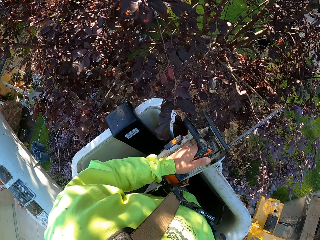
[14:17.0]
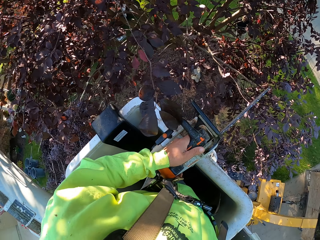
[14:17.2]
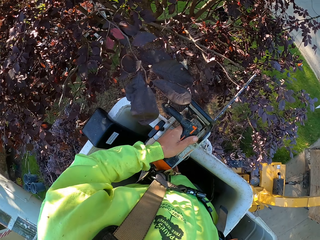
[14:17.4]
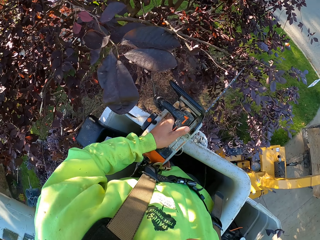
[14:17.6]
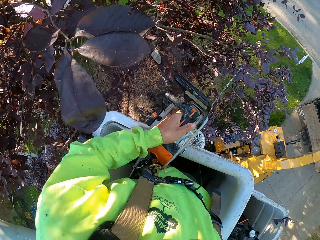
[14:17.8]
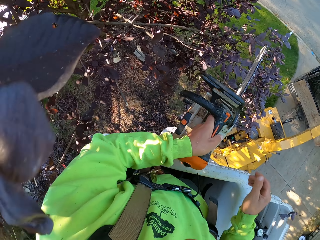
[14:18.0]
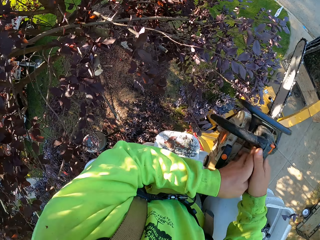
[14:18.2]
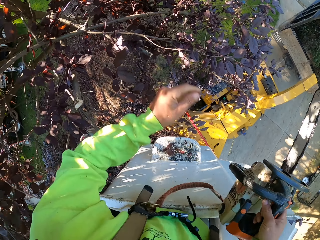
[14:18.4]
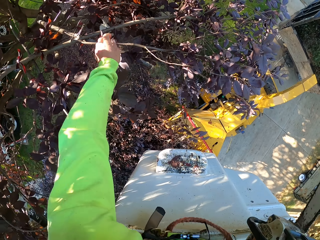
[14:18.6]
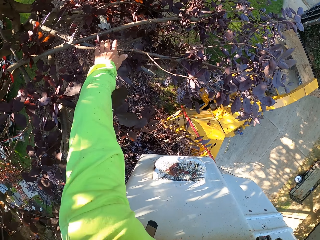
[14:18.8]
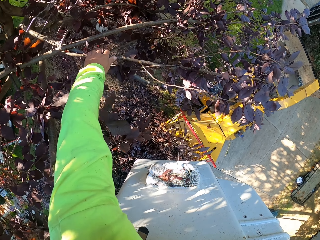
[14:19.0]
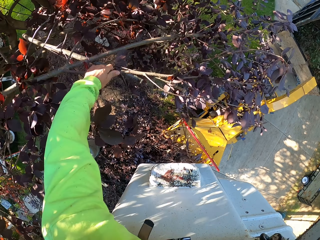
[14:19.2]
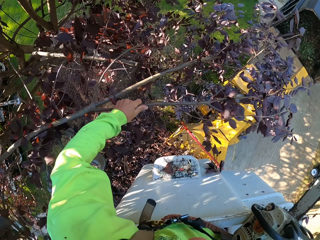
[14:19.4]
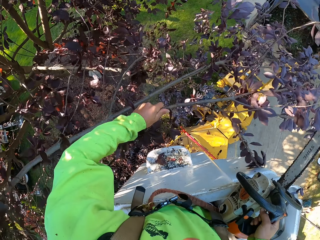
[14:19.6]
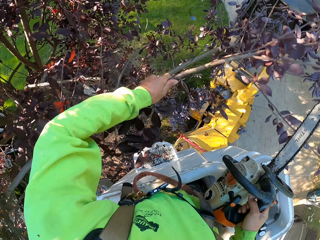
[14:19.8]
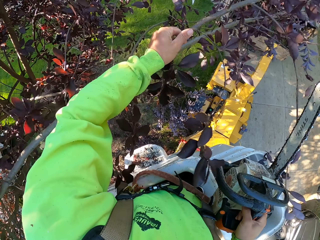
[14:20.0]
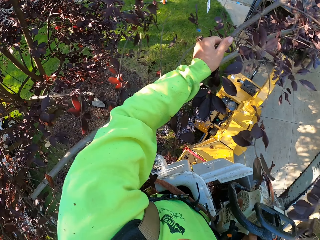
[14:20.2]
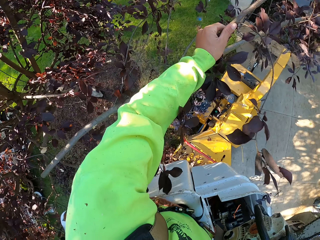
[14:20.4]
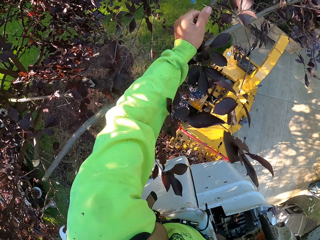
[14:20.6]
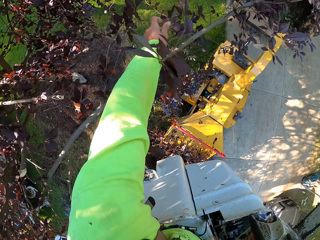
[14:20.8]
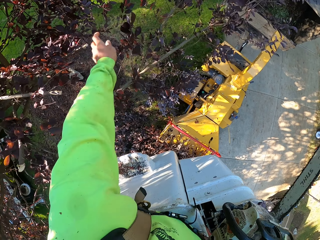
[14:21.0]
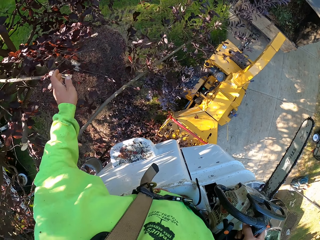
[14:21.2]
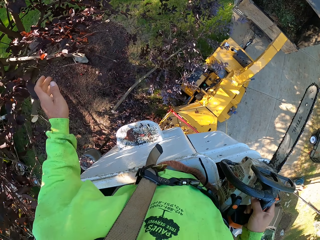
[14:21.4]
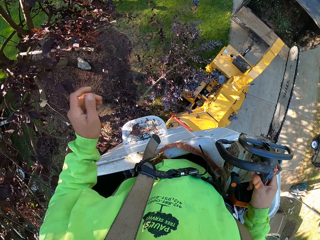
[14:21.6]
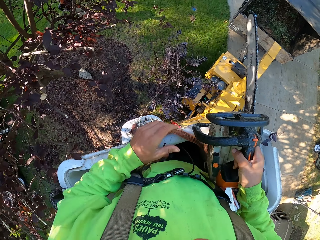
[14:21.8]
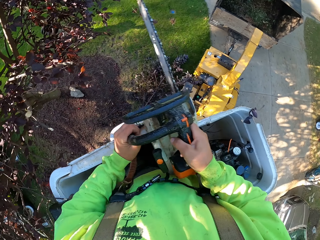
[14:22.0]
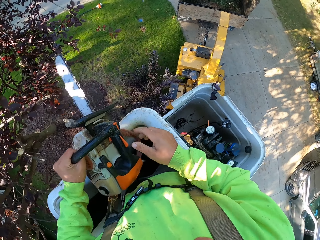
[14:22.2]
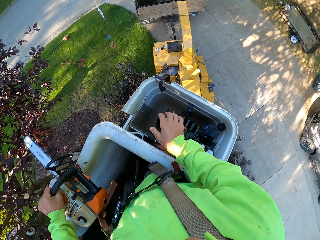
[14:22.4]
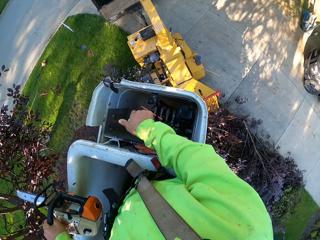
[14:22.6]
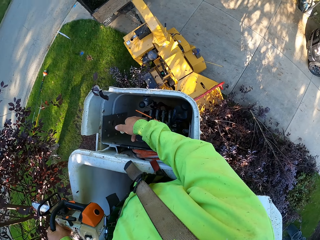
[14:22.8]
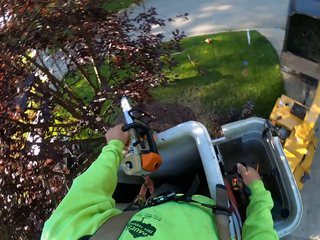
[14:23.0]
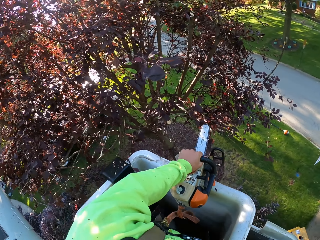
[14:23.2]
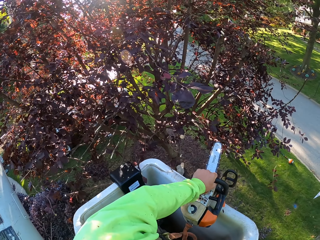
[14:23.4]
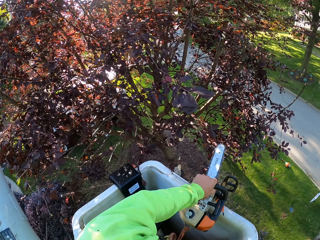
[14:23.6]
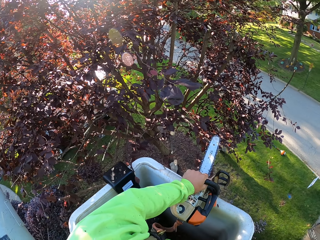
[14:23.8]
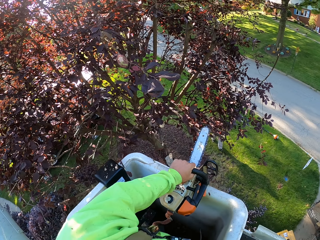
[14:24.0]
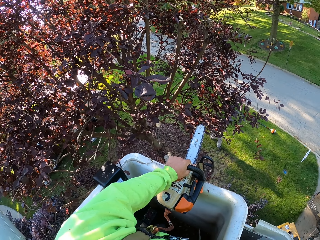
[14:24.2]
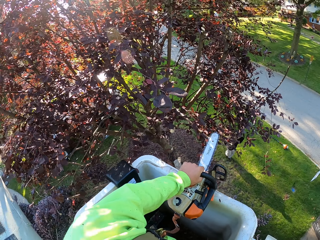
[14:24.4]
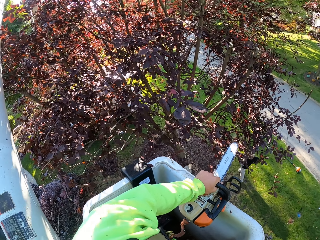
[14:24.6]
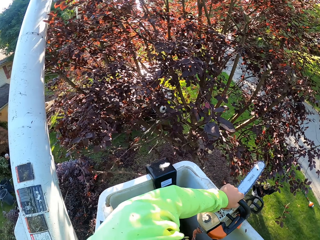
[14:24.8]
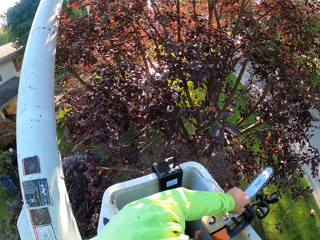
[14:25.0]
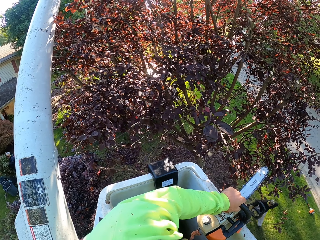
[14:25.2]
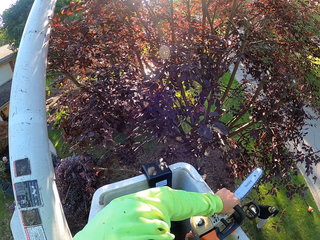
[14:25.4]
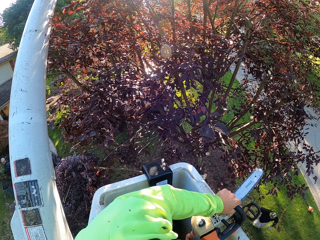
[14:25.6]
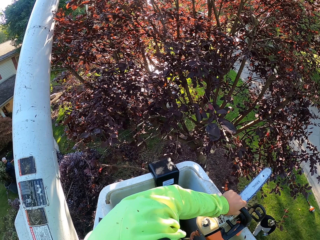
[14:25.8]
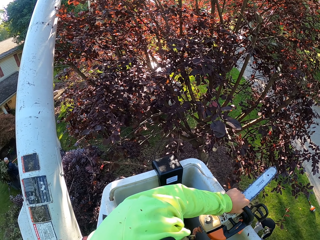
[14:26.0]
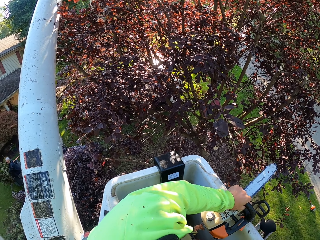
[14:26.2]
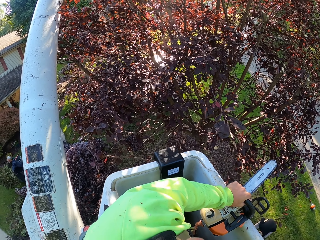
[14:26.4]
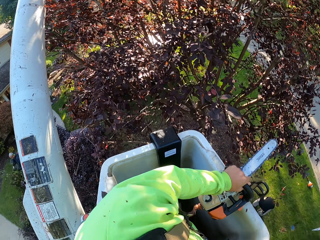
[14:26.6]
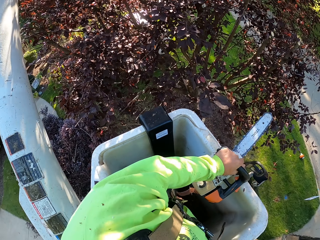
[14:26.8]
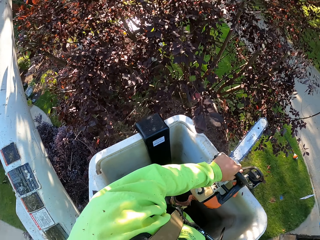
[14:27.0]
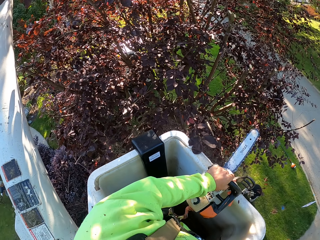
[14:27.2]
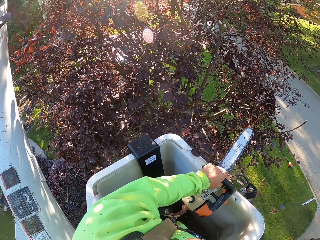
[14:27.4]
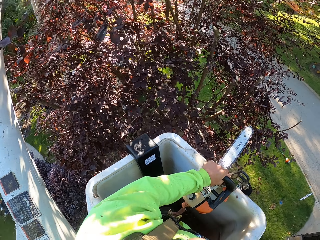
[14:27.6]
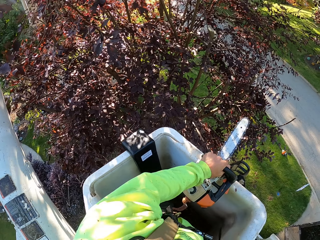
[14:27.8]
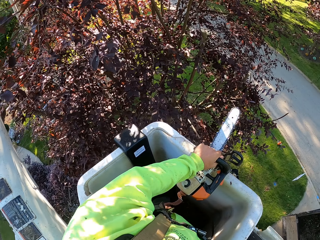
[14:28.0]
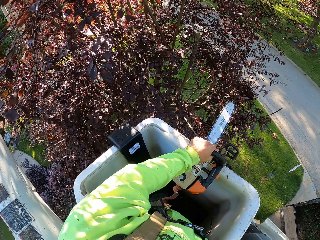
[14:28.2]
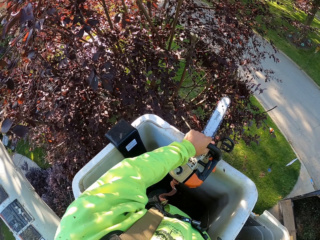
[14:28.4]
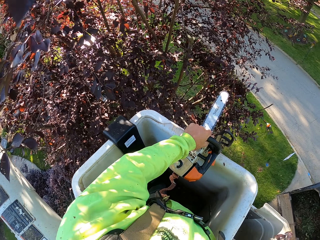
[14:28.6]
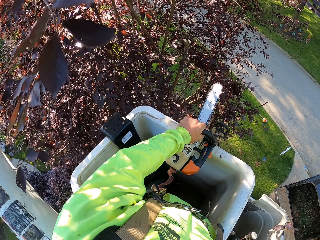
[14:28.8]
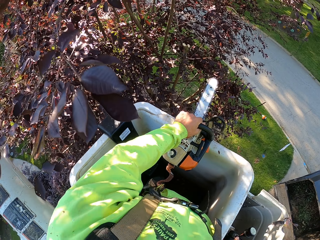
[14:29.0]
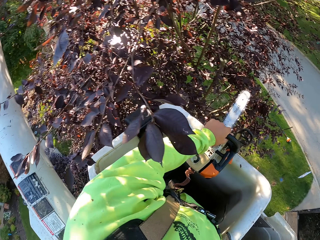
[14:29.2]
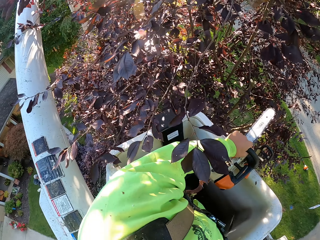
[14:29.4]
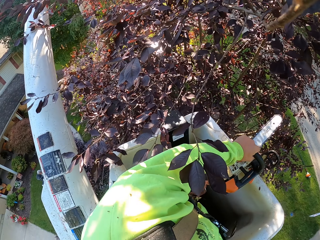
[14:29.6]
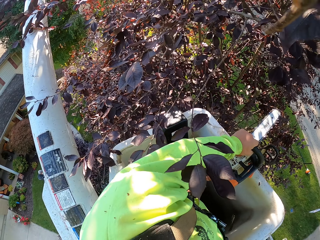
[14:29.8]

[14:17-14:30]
The camera wearer passes the chainsaw from his left hand to his right hand. He holds a tree branch. He picks up the tree branch from the tree with his left hand. He drops the tree branch on the ground with his left hand. He passes the chainsaw from his right hand to his left hand. He holds a gear lever. He operates the crane with the gear in his right hand. He drops the chainsaw on the base of the crane with his left hand. A man drops the tree branches on the ground with his hands.

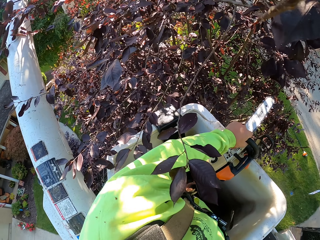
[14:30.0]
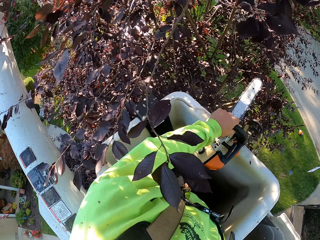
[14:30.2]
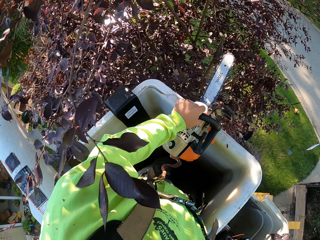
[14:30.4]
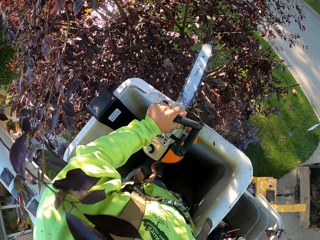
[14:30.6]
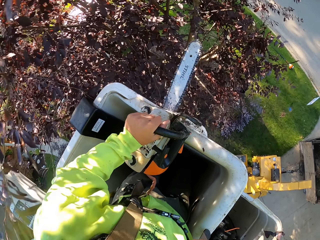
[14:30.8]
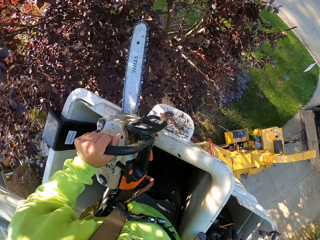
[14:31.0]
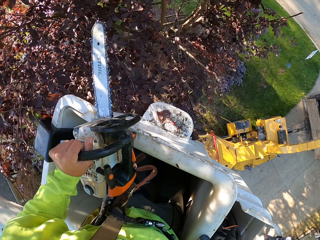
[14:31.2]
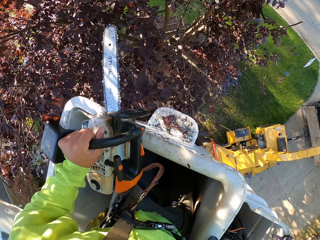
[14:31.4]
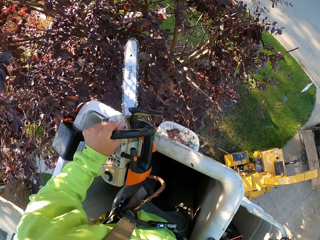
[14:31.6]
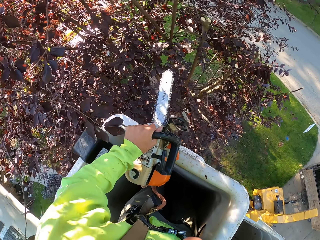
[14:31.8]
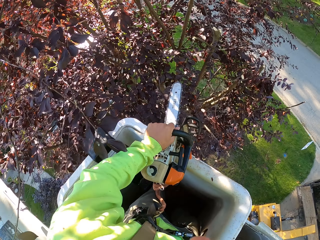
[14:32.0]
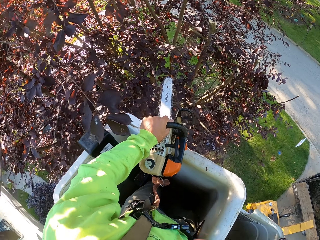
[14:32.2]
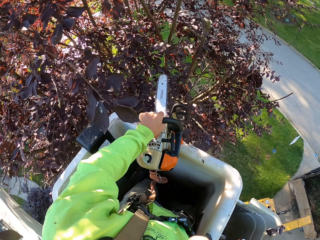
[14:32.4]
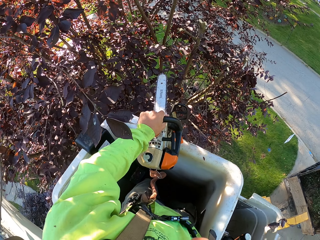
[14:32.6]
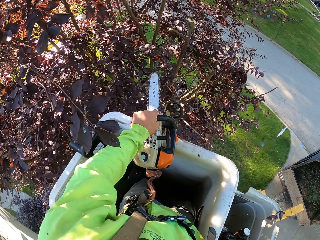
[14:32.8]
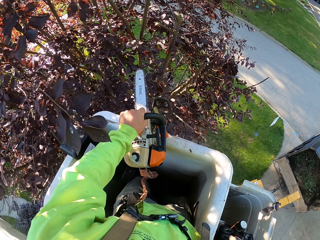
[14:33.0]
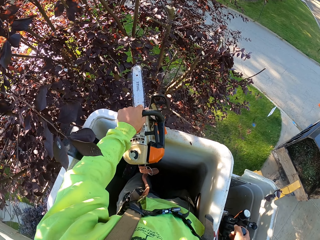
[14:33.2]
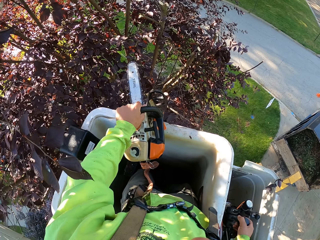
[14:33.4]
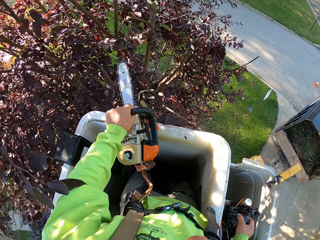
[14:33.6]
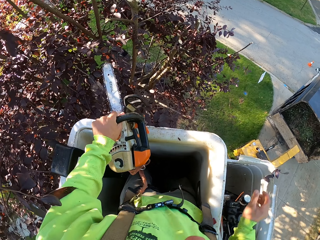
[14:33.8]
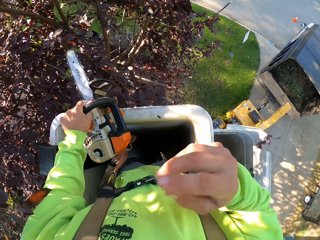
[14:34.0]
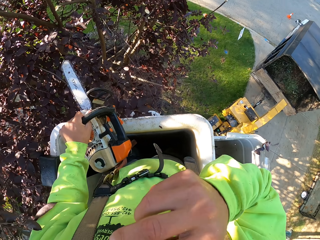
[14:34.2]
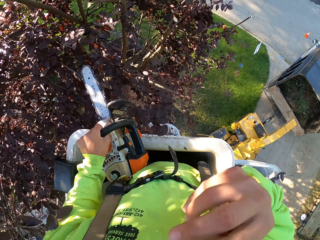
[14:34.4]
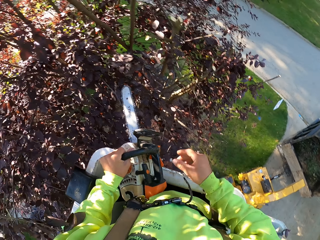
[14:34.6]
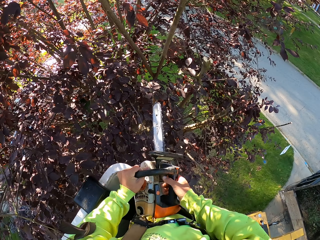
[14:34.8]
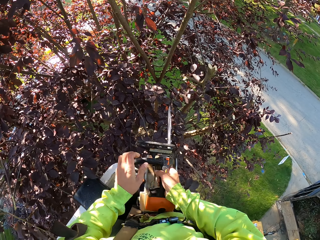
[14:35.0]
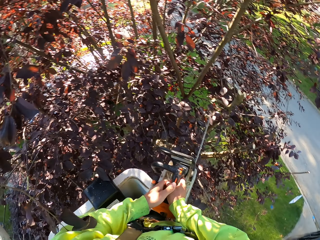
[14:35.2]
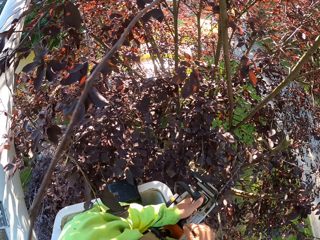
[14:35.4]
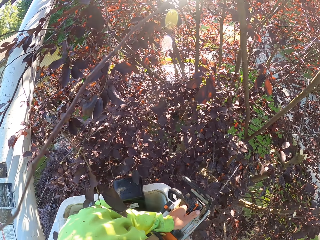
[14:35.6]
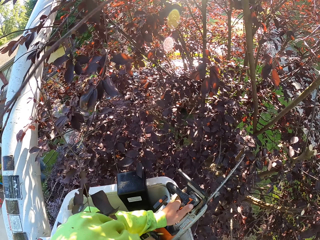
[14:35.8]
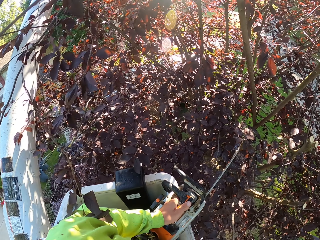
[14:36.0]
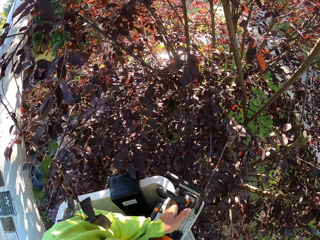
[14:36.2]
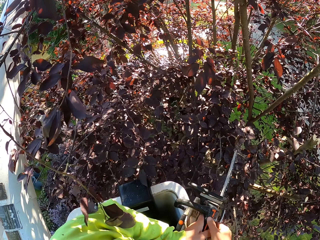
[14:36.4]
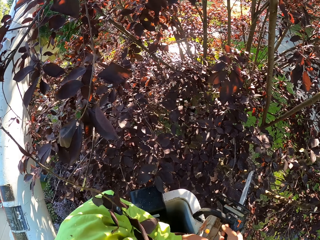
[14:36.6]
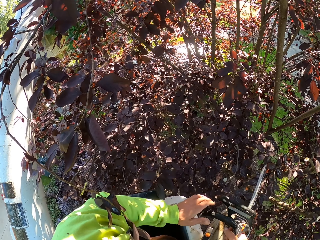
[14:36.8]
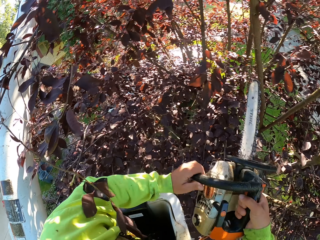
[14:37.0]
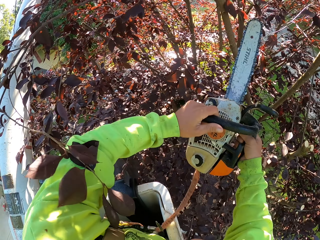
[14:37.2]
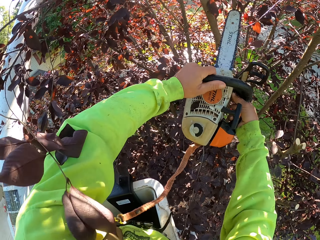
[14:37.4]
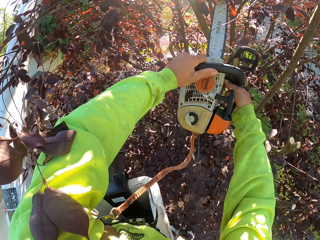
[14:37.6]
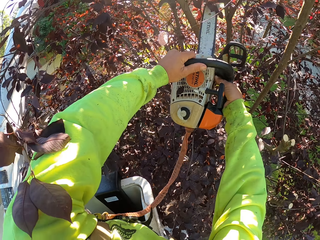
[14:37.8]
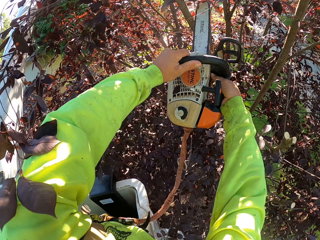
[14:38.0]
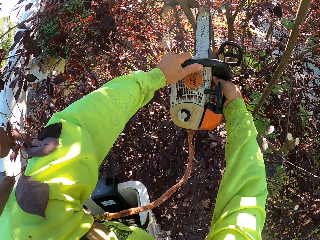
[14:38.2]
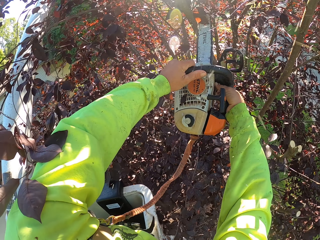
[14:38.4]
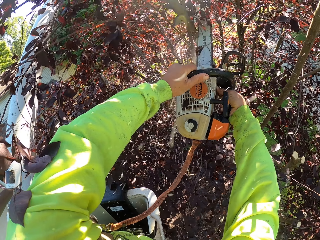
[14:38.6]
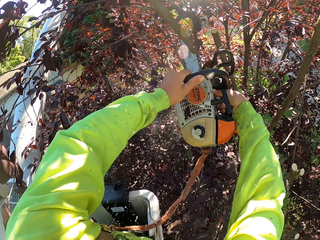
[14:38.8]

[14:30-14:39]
The camera wearer touches his nose. He raises his hands upwards. He holds the chainsaw with his hands. He holds the chainsaw with his left hand. He lifts the power saw. He cuts down the tree branch with the chainsaw in his hands.
